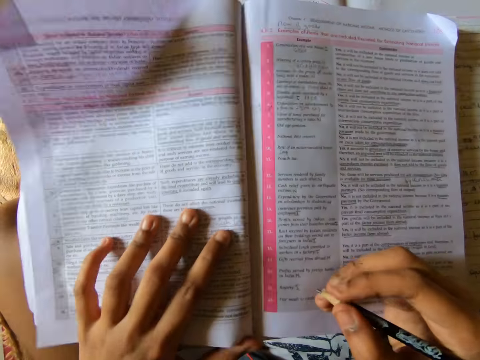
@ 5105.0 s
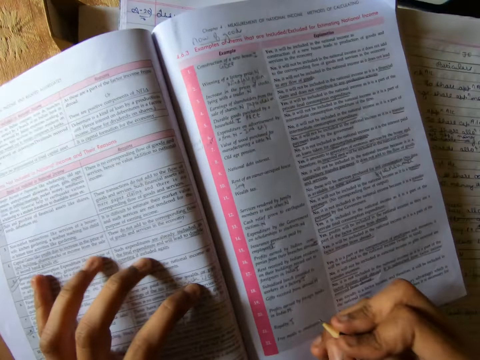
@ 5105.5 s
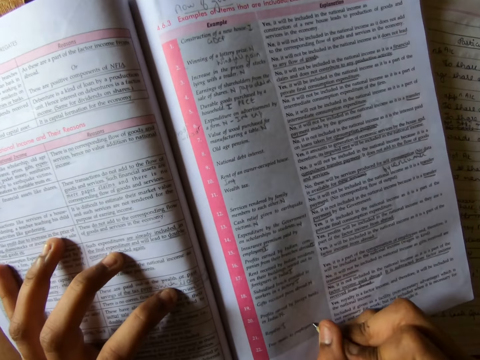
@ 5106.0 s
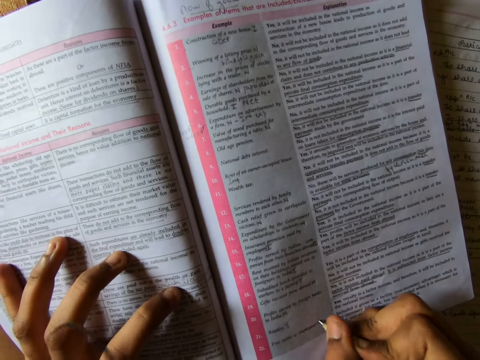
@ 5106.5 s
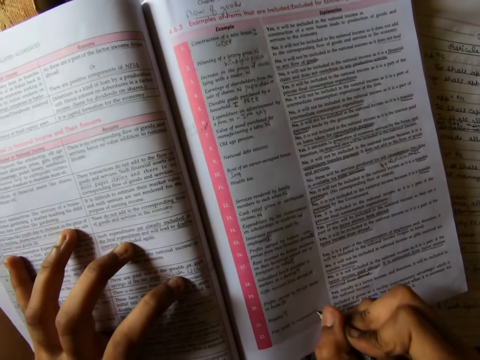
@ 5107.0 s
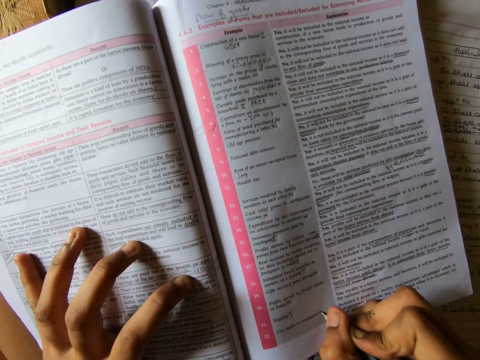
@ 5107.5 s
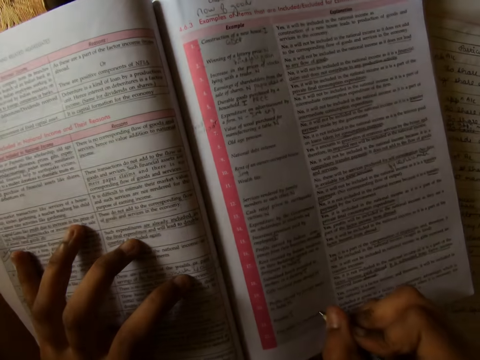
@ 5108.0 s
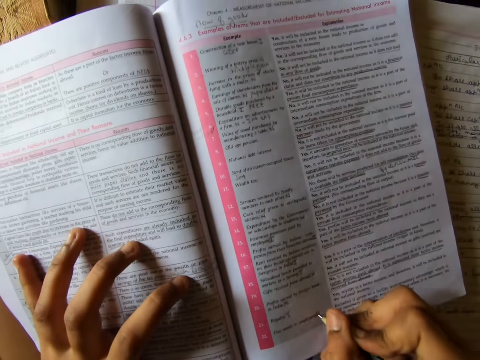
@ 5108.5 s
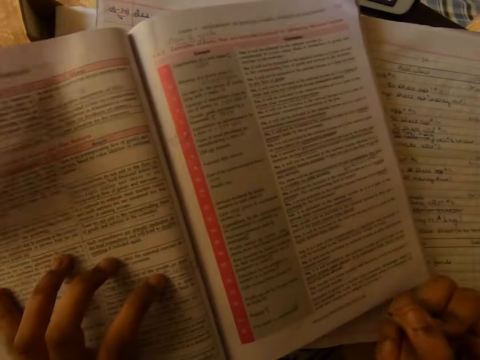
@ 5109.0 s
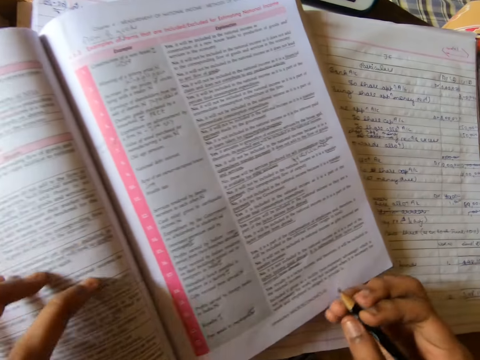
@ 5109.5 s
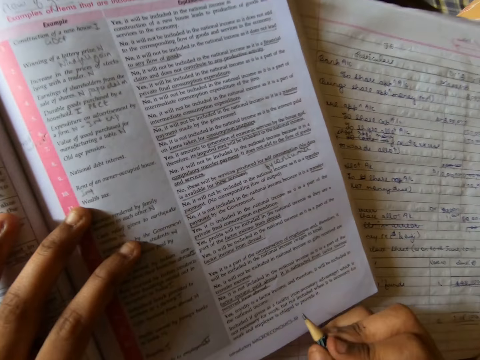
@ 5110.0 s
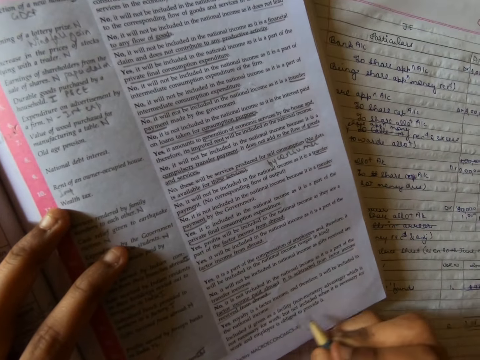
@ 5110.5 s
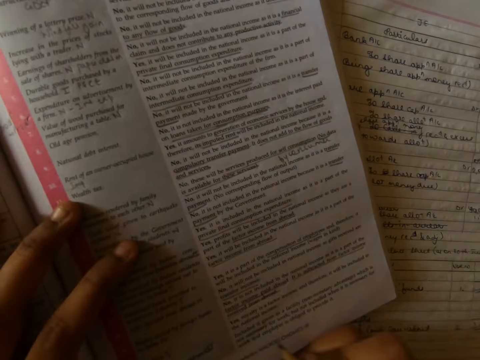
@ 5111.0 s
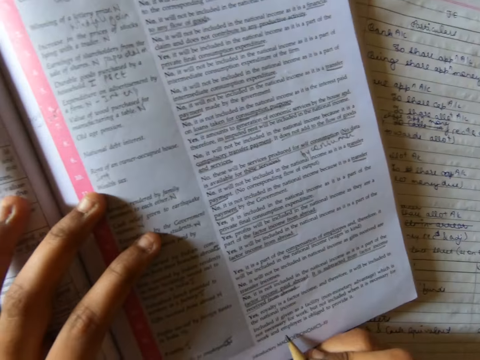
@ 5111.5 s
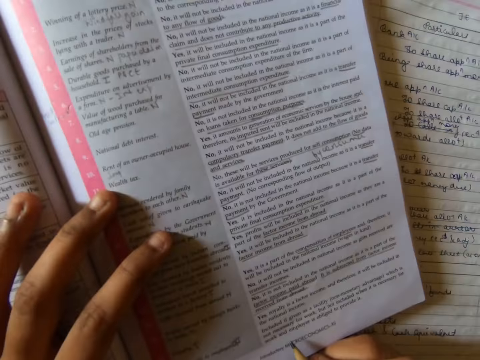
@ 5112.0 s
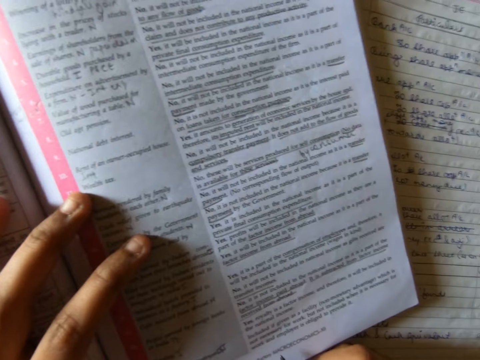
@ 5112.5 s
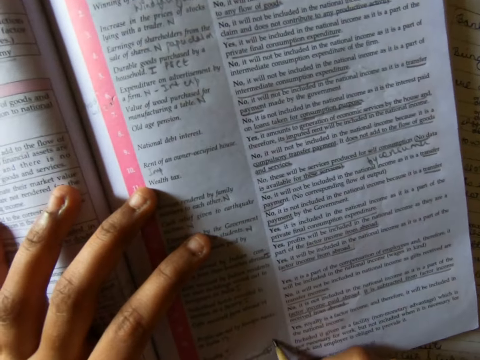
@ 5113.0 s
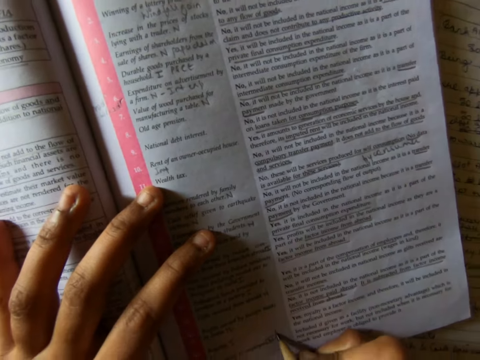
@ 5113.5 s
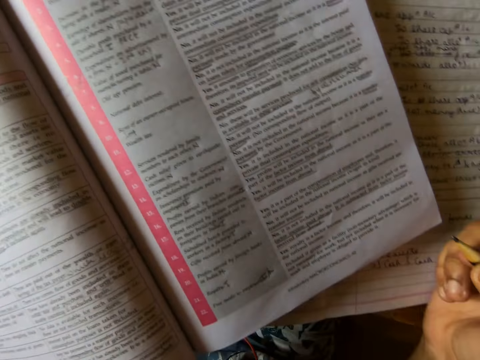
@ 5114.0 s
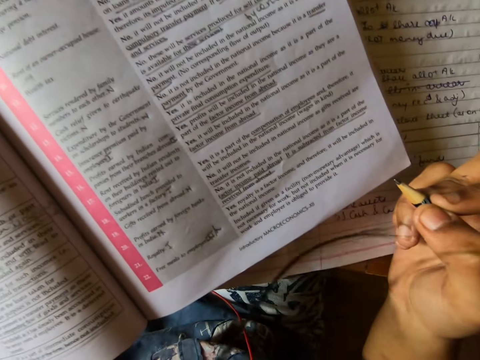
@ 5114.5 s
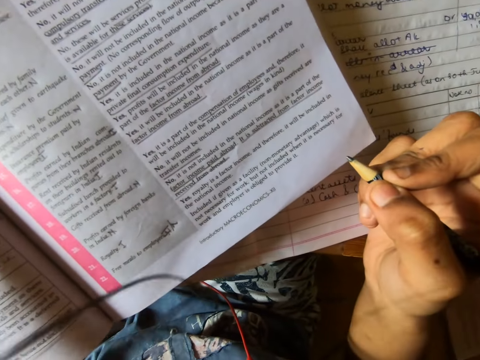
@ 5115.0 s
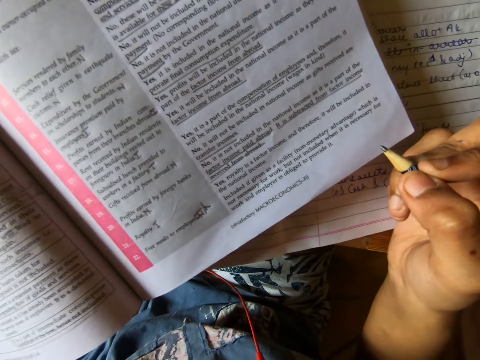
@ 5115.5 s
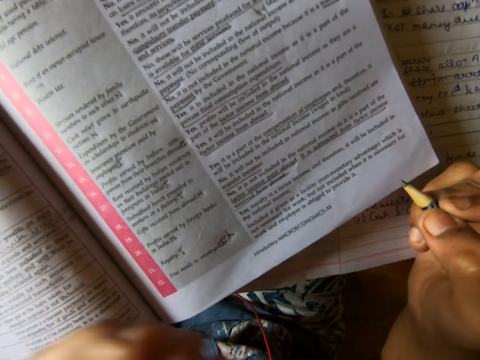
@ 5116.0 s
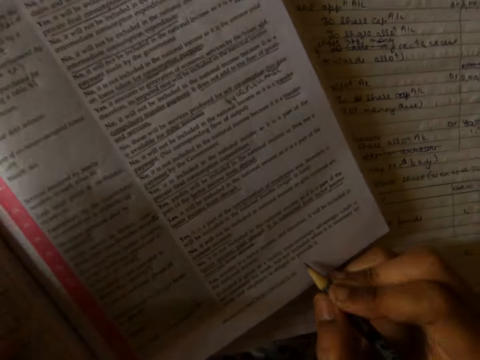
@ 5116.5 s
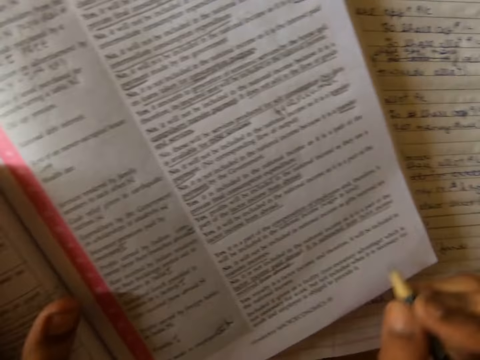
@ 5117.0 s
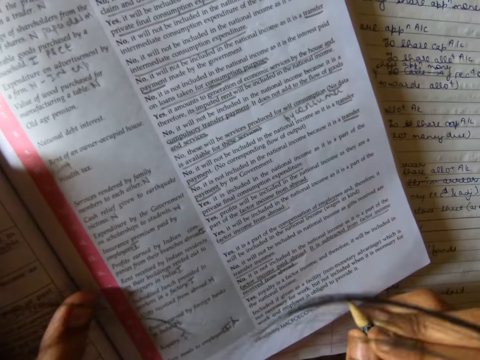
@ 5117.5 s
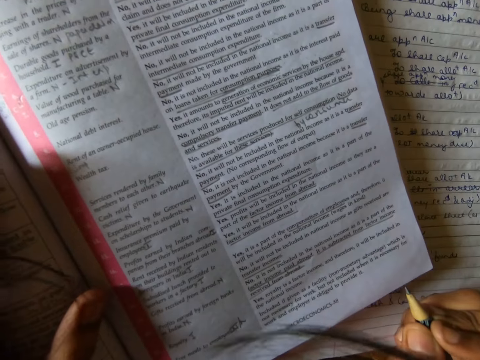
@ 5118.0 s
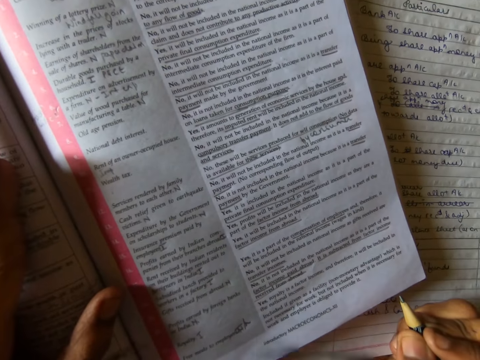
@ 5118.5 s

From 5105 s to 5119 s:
The camera wearer adjusts the textbook with her hands. She writes on the textbook with the pencil in her right hand. She studies the textbook with the pencil in her right hand.

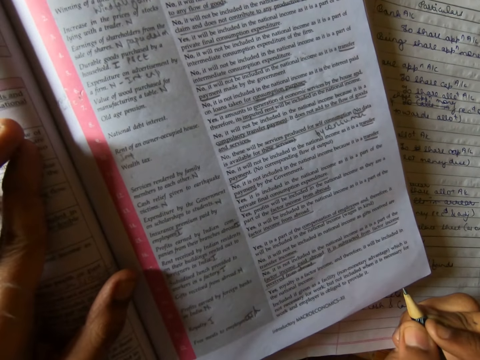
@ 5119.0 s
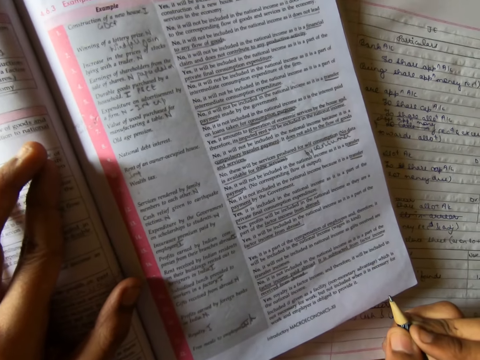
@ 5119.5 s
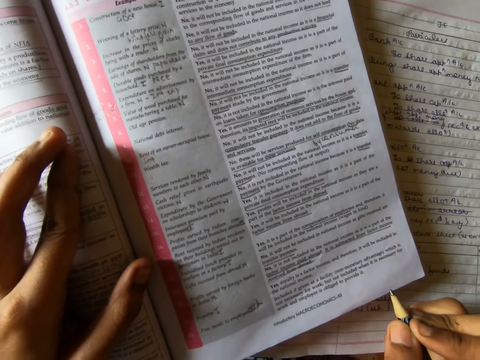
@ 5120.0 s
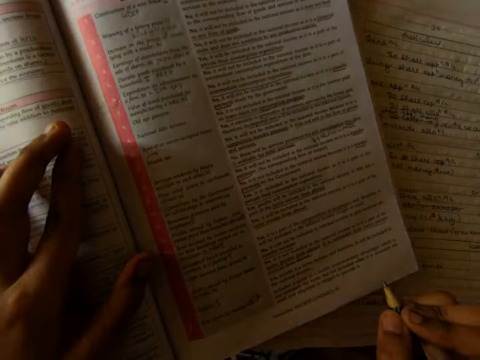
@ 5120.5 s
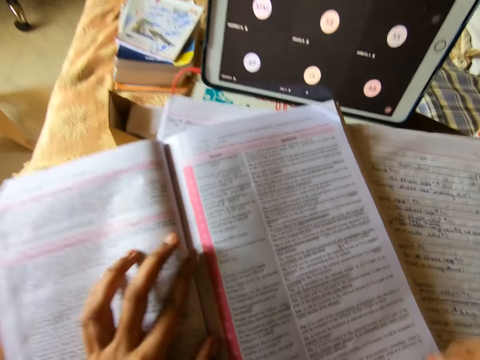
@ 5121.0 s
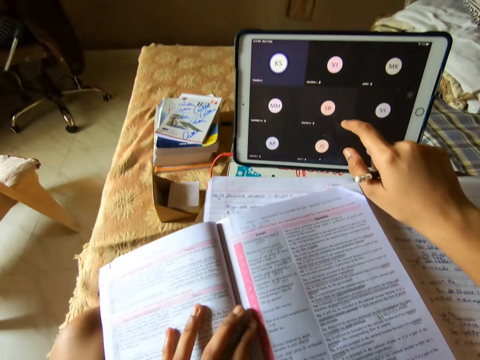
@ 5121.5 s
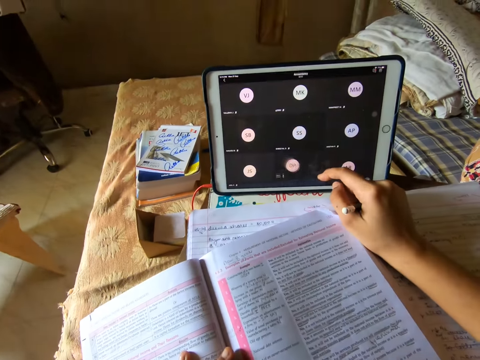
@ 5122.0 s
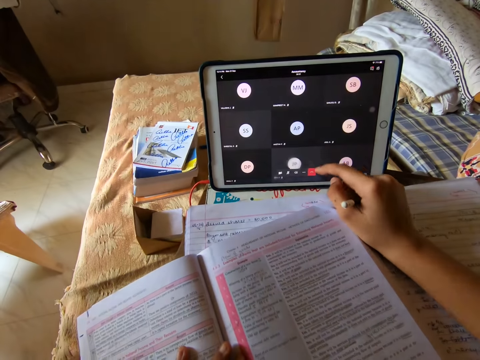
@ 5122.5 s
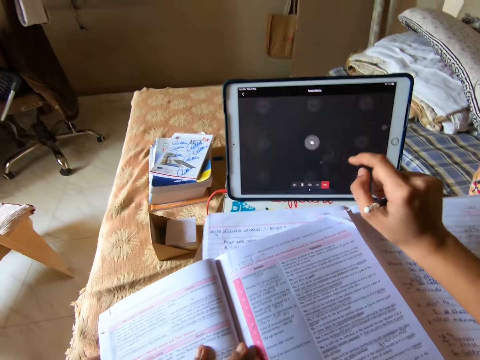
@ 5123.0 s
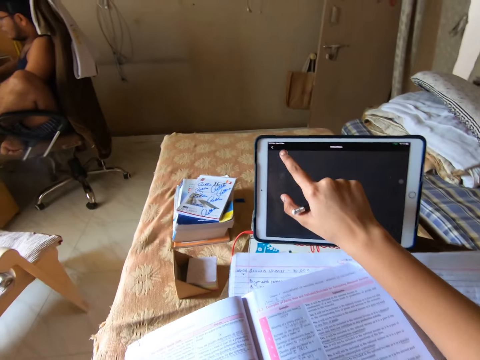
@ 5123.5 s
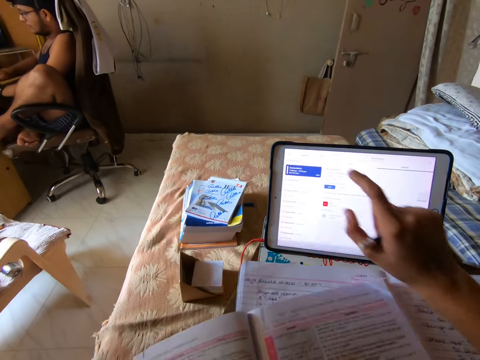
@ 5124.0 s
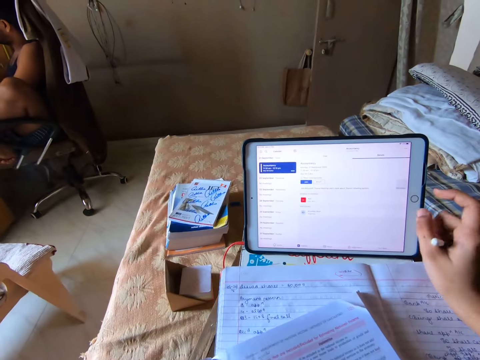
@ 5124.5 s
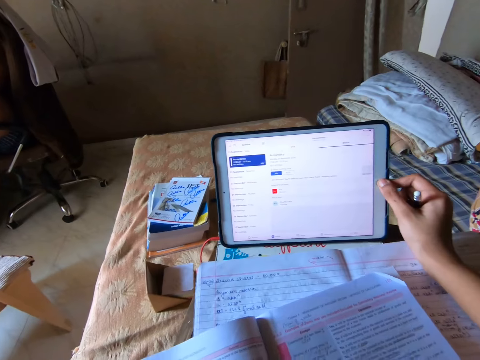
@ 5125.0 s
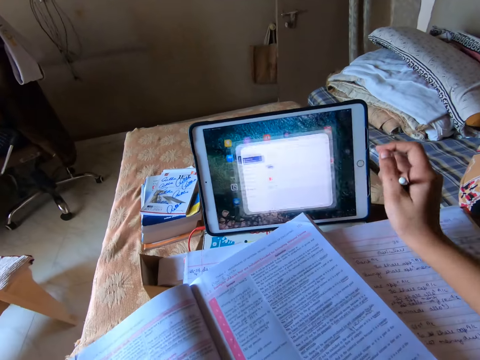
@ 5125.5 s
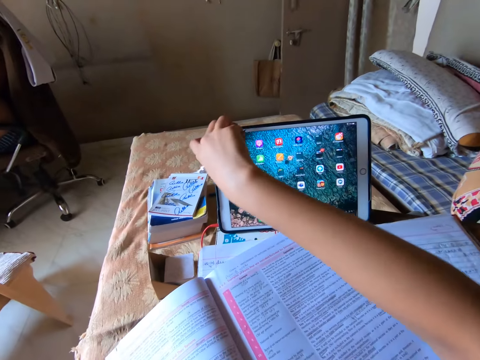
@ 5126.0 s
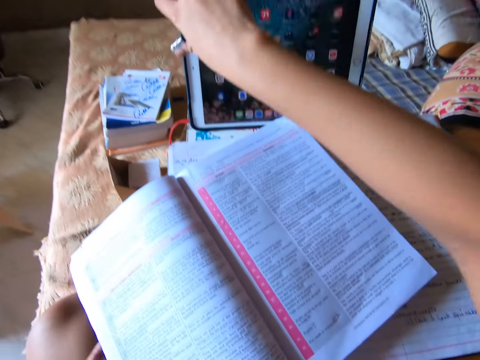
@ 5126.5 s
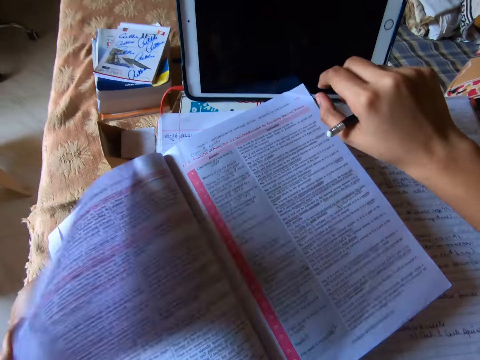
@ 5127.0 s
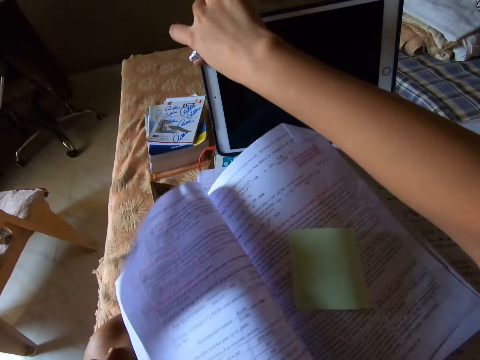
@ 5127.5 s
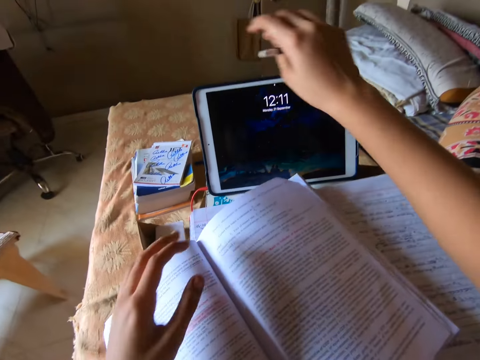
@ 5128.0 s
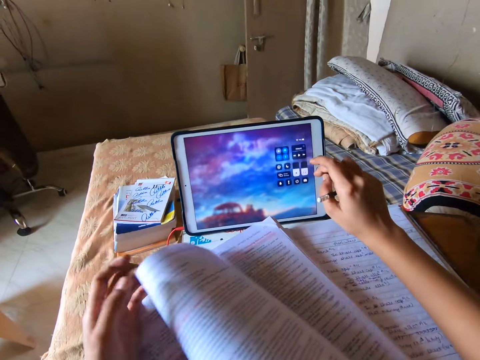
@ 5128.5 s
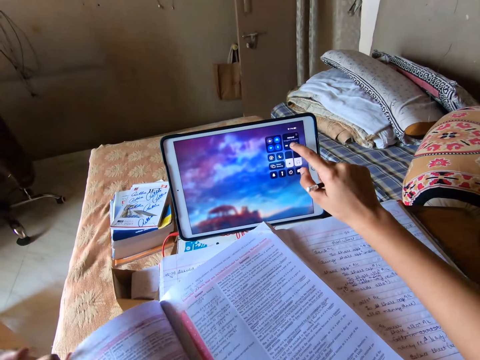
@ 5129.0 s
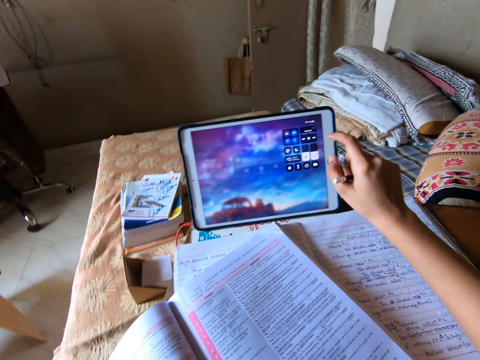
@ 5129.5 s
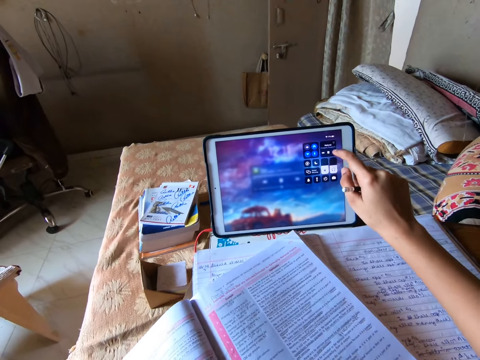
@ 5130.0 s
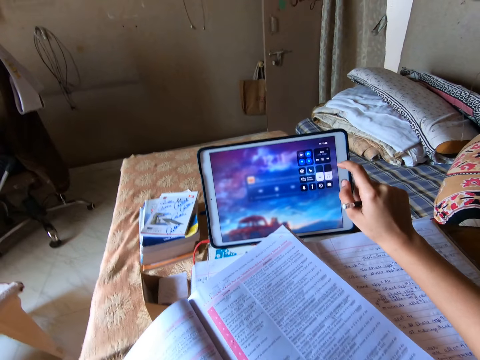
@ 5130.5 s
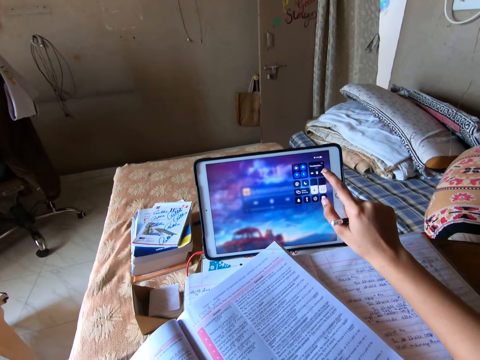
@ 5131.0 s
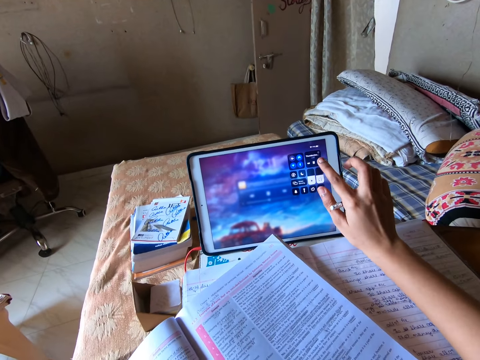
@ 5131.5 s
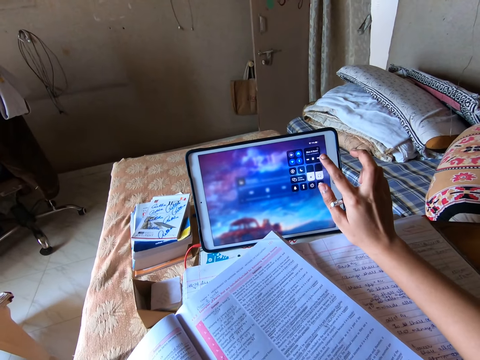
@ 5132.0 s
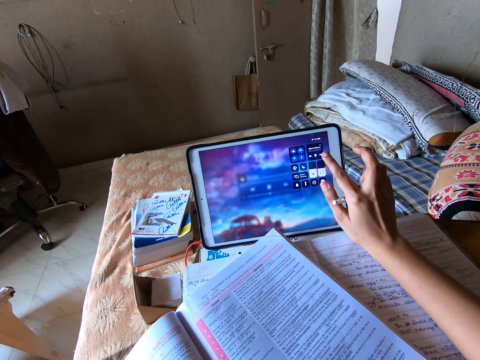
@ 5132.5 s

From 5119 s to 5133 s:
The camera wearer moves the hand with the pencil forward. She operates the iPad with her right hand. She scrolls on the tablet's screen with her finger. She presses a button on the tablet. She moves the hand with the pencil forward. She holds the edge of the tablet with her hand. She moves the hand with the pencil towards her, moves the hand with the pencil forward and presses a button on the tablet. She lowers the hand with the pencil. She moves her other hand forward. She turns the page on the book. She scrolls on the tablet's screen with her finger.
